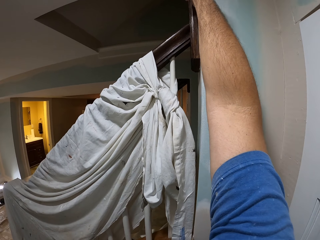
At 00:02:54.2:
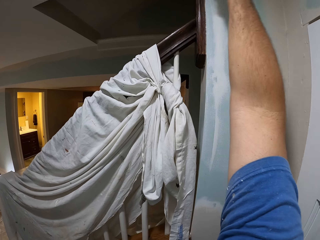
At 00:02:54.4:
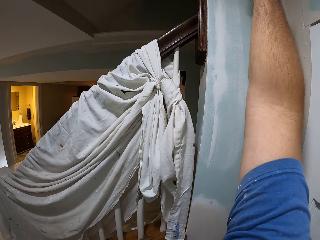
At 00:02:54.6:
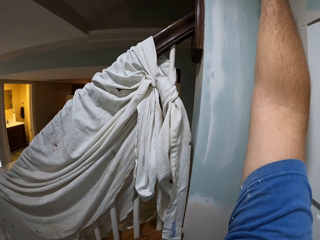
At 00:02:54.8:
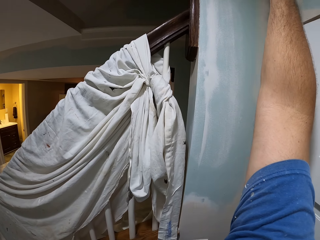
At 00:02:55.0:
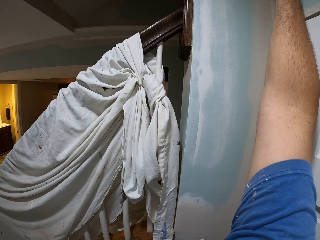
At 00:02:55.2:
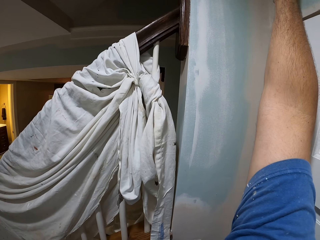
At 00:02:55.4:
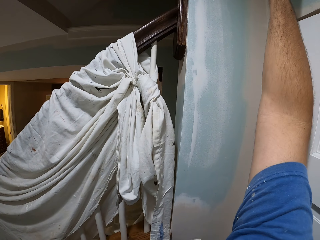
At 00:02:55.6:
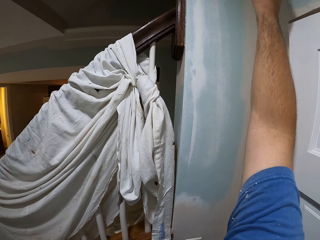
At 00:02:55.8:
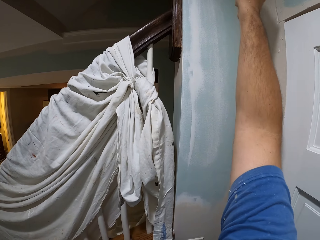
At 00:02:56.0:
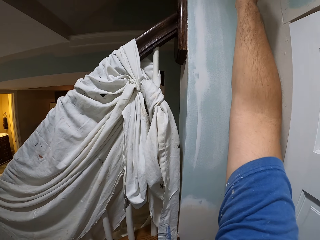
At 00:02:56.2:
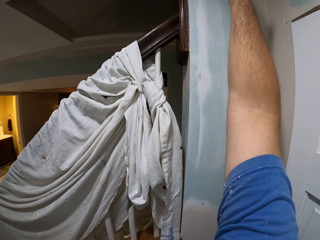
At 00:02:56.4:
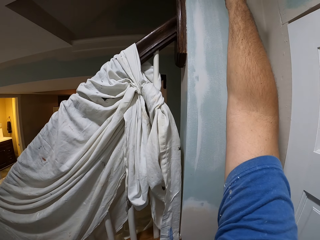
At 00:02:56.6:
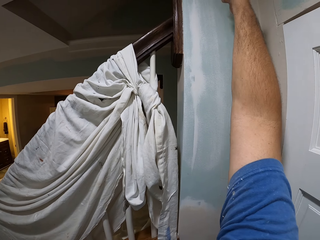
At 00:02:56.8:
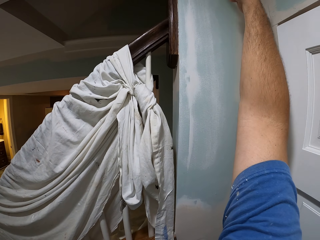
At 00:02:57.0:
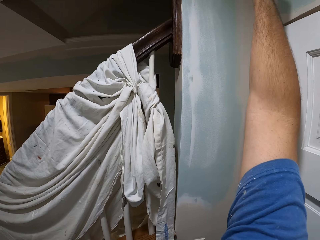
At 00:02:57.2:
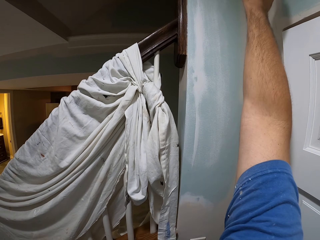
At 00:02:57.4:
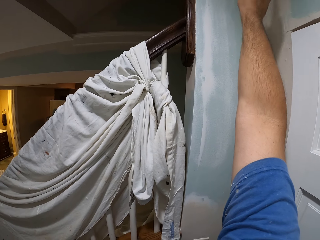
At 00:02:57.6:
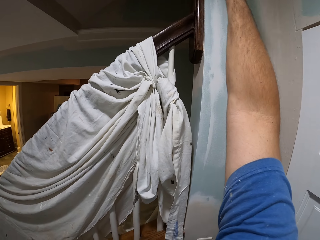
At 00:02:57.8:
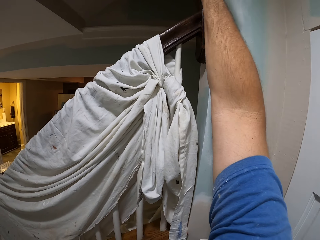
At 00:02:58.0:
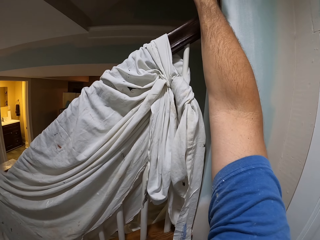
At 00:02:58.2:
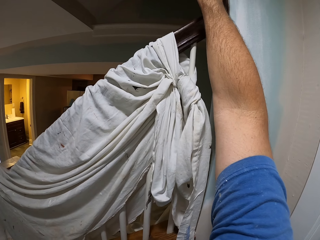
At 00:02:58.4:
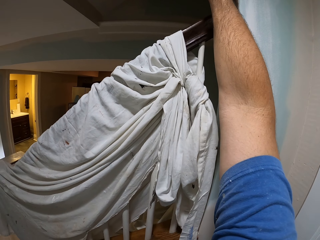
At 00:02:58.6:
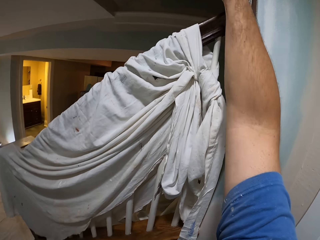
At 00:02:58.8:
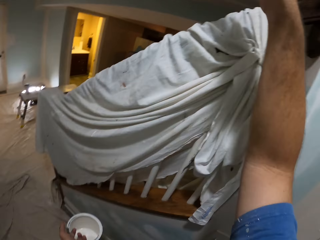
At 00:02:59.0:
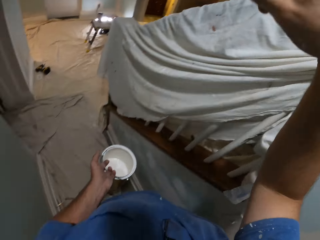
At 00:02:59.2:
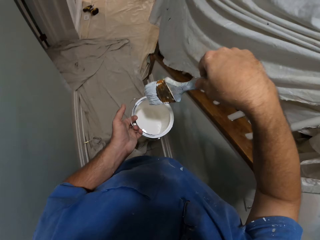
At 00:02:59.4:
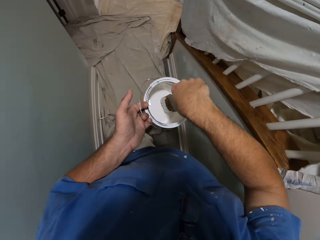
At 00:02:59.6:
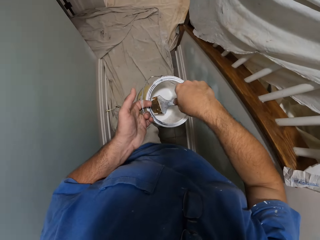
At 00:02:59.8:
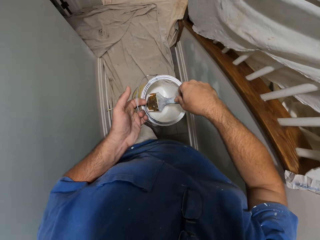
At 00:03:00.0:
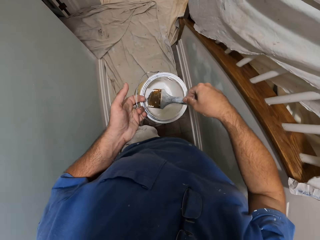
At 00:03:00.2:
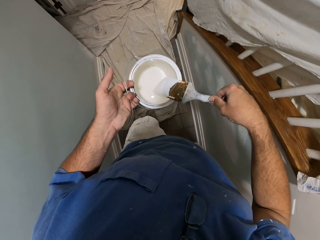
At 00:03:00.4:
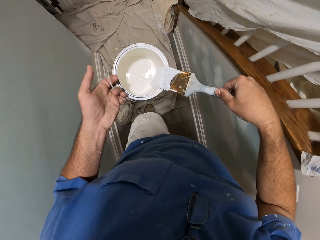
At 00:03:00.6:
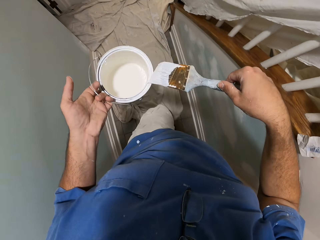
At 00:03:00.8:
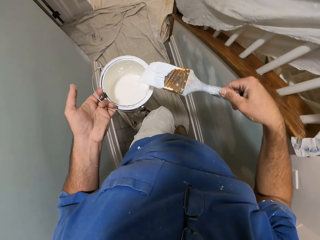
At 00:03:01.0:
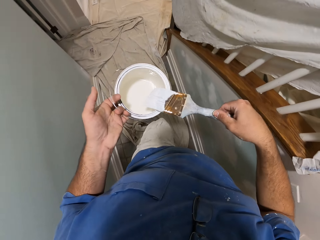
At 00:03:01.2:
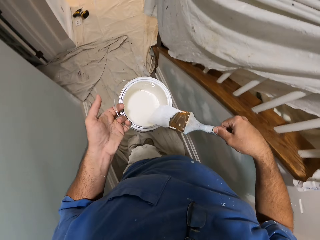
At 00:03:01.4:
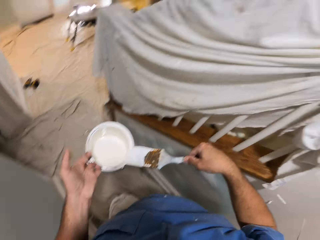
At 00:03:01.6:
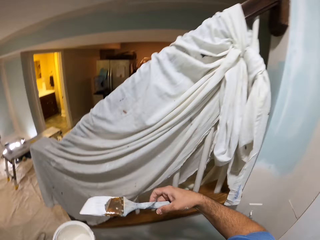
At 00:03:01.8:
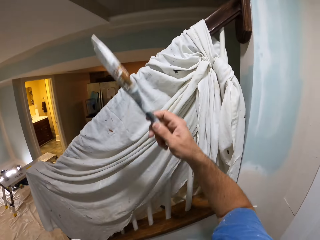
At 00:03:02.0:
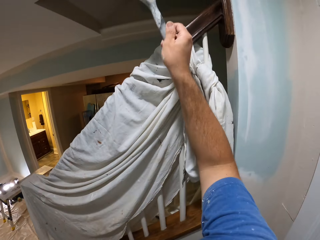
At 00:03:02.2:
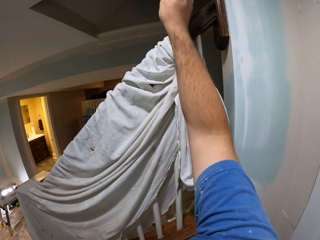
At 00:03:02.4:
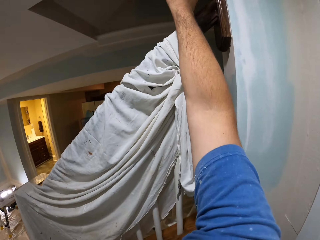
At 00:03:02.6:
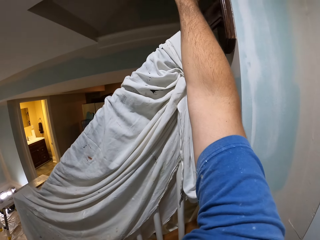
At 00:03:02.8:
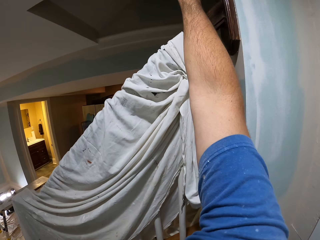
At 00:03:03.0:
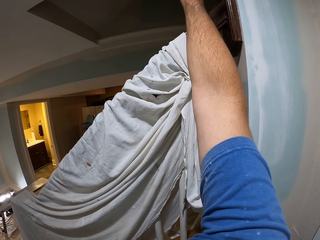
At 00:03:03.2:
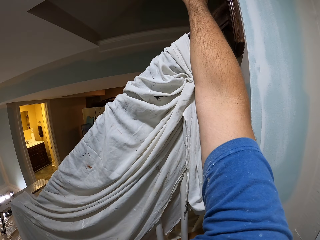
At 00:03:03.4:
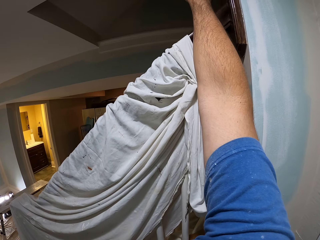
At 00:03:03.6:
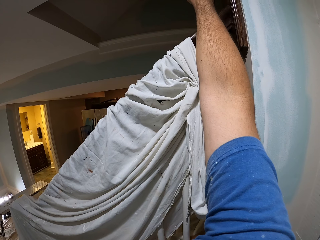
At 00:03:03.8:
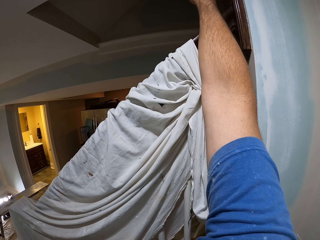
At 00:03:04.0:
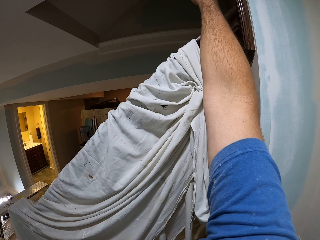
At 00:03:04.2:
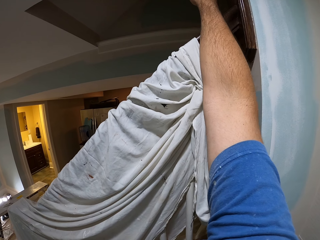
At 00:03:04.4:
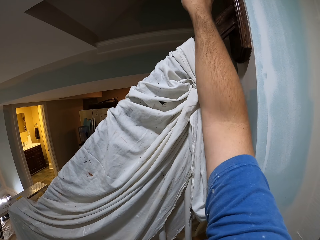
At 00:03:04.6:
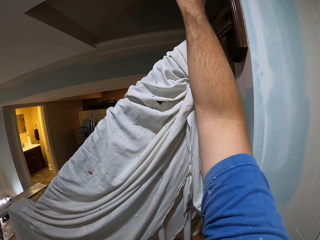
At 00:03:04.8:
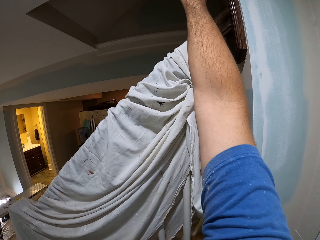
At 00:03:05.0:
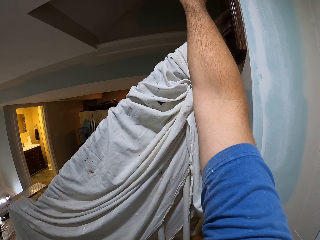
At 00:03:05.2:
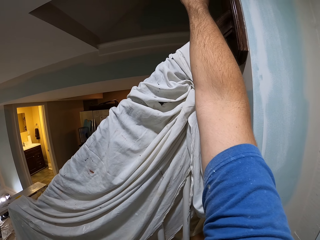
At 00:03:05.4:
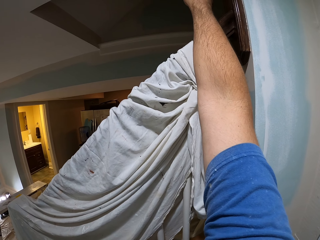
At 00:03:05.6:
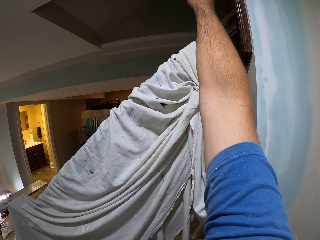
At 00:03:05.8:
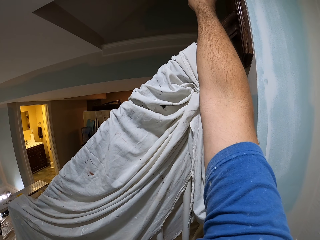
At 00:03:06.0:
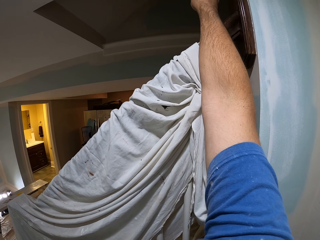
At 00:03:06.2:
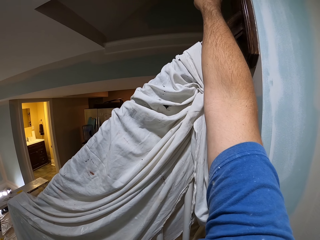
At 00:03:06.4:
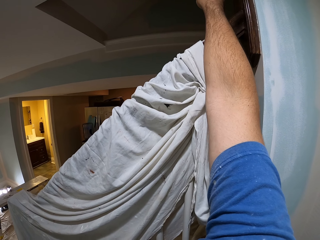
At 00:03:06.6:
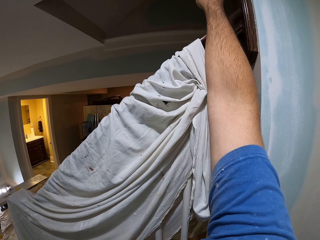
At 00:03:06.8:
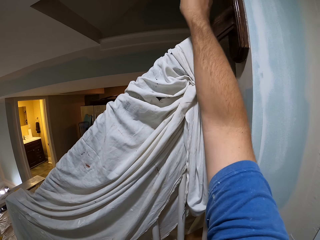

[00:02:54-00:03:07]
The camera wearer dips the paint brush into the paint bucket. They walk and paint the upper wall.

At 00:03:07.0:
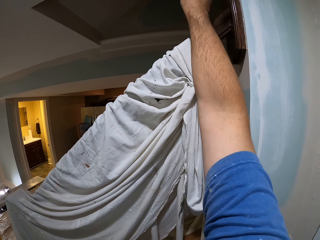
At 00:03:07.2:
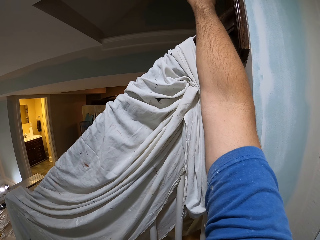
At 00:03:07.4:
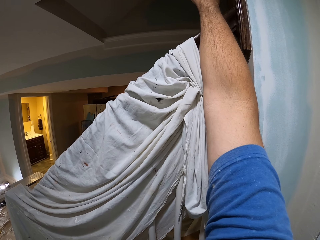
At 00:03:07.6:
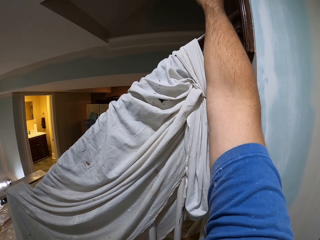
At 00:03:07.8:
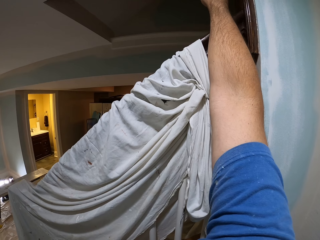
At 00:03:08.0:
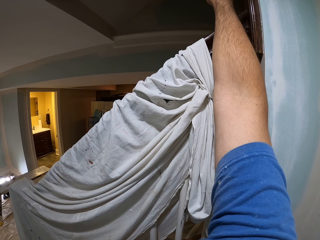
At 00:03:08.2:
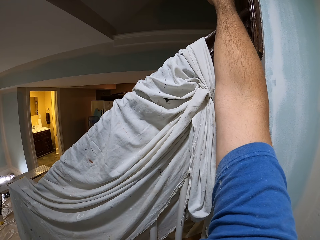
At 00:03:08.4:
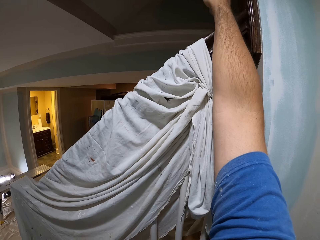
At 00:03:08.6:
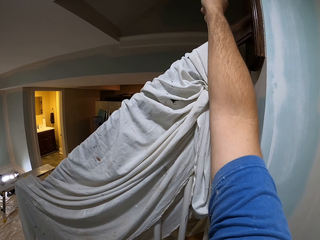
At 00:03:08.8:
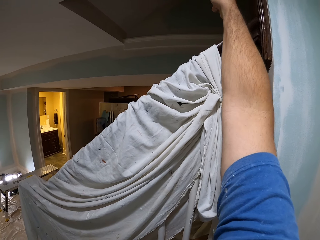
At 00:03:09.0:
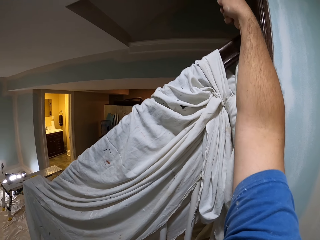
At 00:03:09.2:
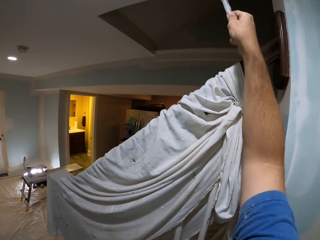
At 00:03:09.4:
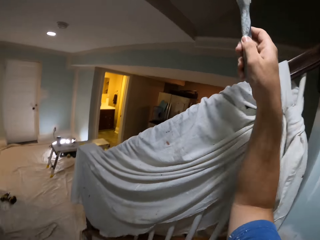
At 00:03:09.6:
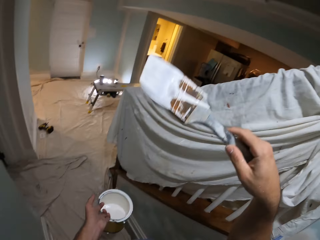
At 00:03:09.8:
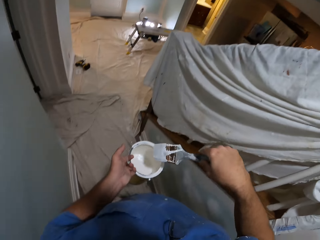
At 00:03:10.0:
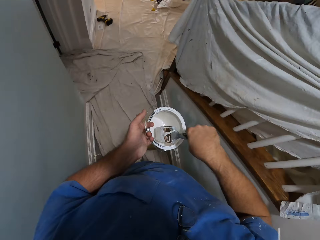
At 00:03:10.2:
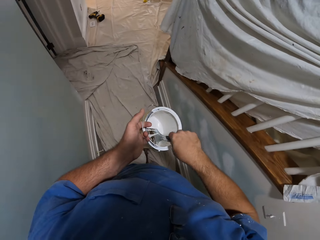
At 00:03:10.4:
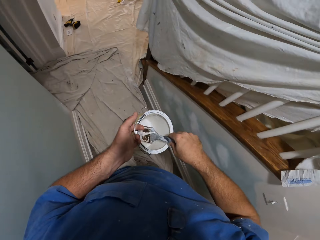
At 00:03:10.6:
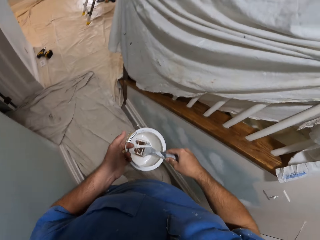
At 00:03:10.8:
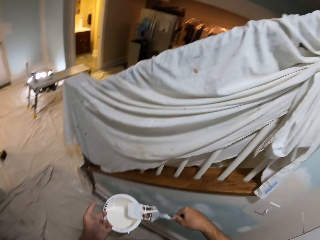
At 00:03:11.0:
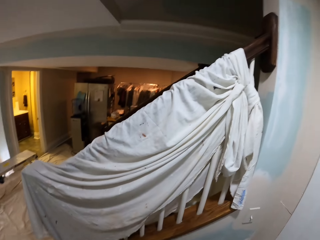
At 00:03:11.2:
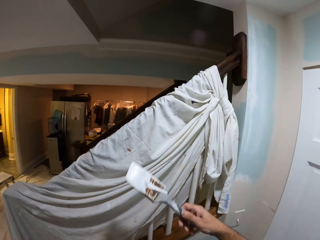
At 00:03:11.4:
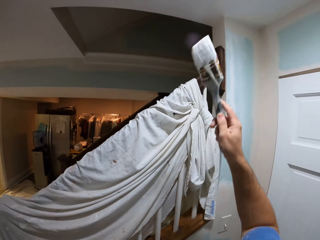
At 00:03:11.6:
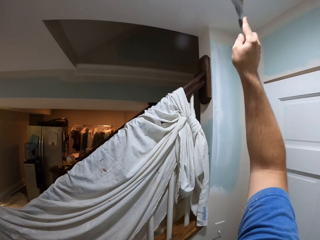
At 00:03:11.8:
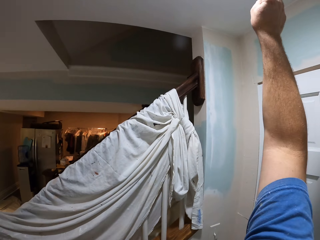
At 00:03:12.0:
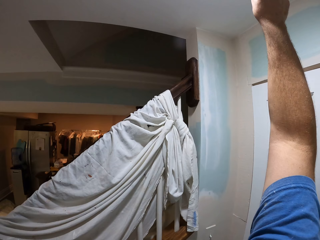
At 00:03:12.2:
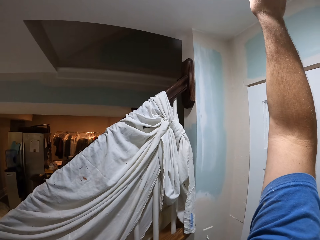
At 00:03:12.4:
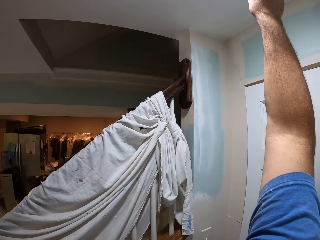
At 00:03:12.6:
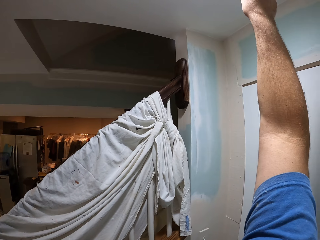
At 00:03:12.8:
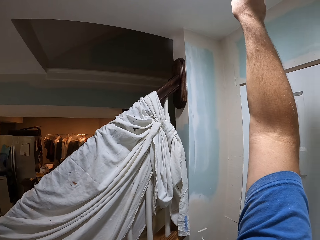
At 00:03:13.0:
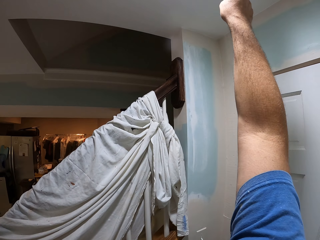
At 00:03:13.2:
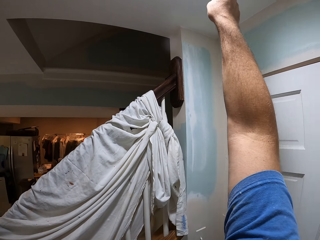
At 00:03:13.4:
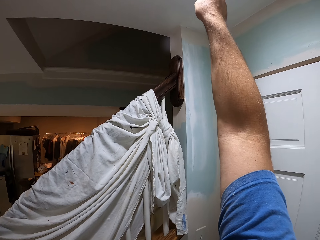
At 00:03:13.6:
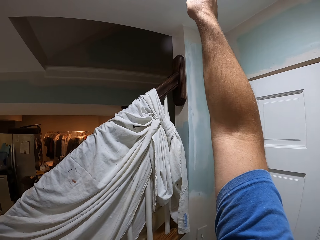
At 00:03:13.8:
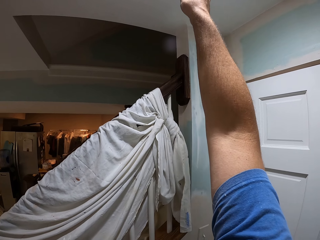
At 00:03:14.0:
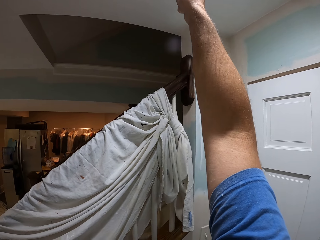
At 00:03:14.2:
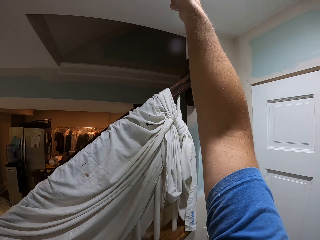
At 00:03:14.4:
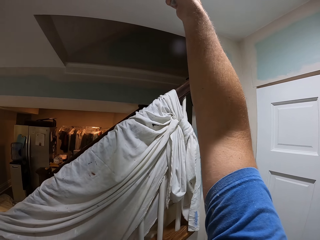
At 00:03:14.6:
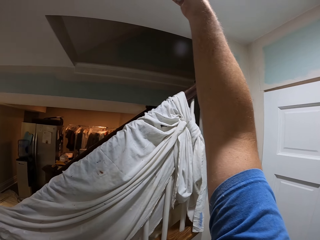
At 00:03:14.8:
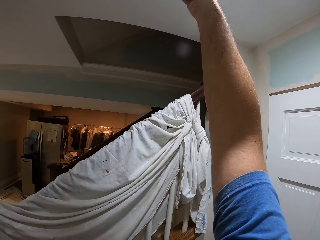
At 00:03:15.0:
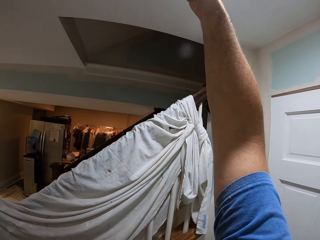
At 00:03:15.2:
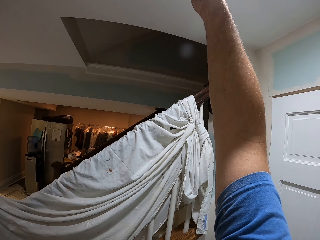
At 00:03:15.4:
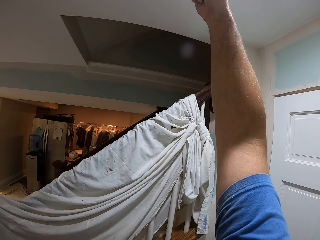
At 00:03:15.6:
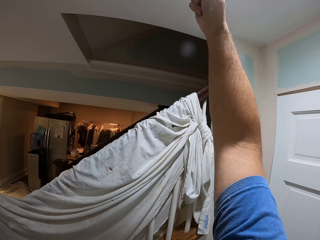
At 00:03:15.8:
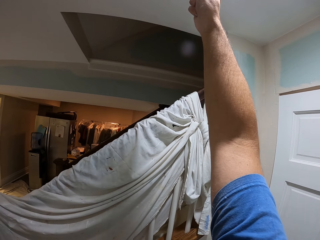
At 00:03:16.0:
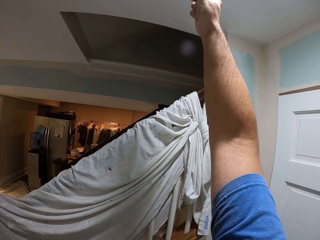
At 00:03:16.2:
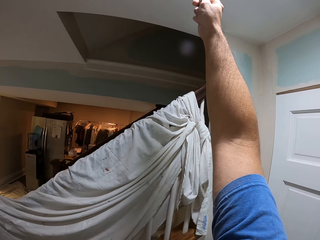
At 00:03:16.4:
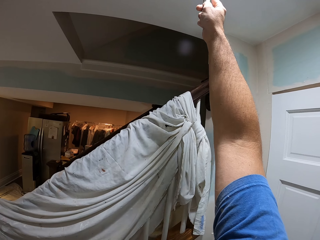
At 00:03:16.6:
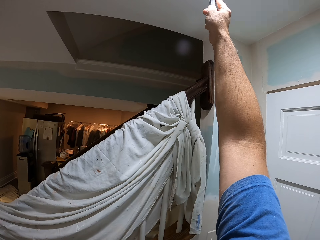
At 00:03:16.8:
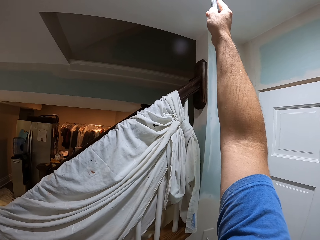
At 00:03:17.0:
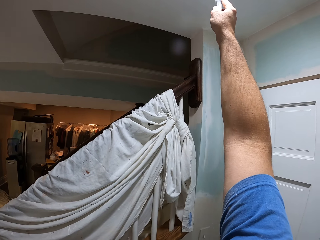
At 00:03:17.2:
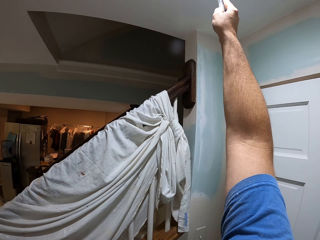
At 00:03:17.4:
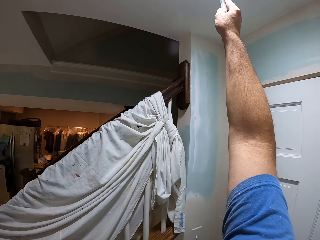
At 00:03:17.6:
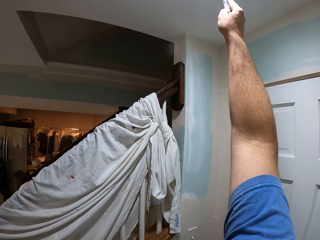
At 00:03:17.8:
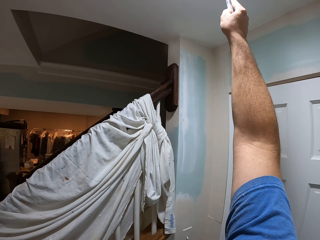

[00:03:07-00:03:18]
The camera wearer dips the paint brush into the paint bucket. They paint the ceiling of the house.
